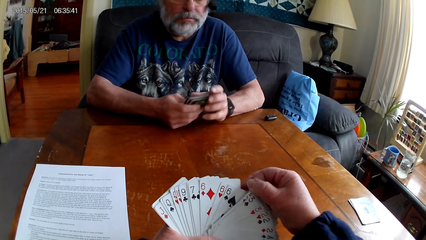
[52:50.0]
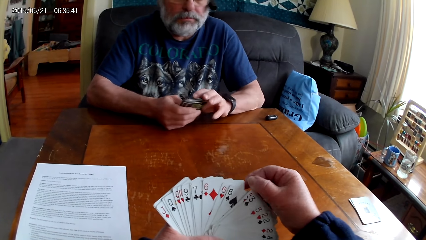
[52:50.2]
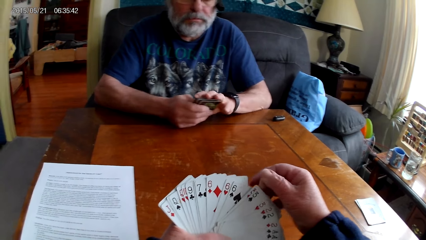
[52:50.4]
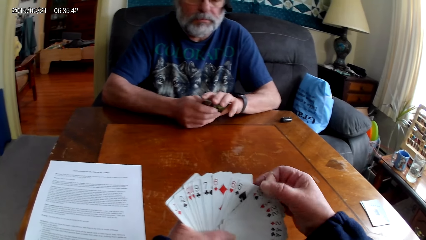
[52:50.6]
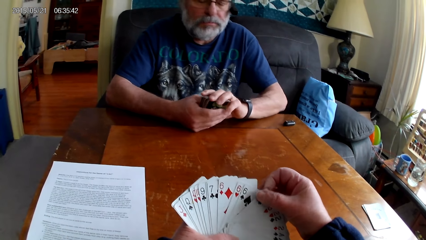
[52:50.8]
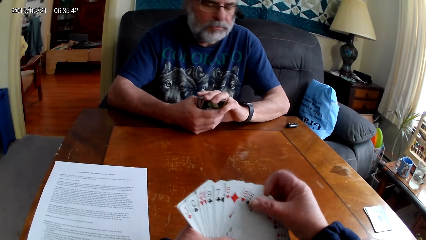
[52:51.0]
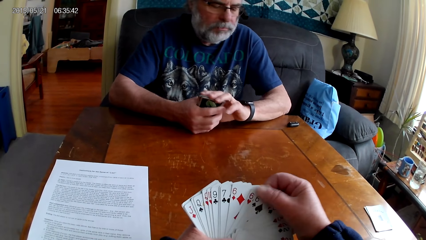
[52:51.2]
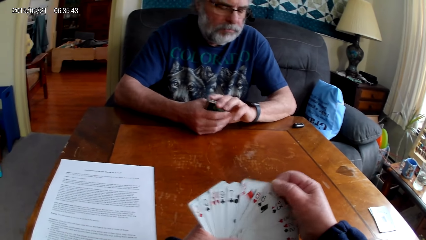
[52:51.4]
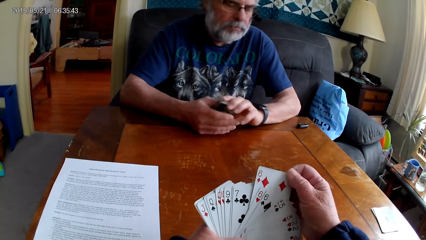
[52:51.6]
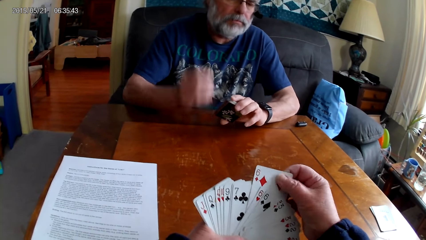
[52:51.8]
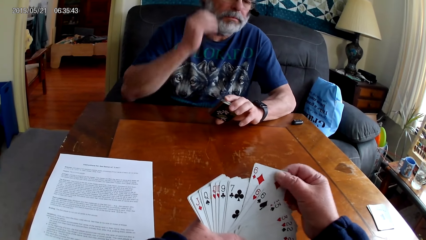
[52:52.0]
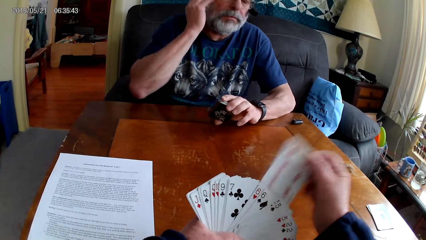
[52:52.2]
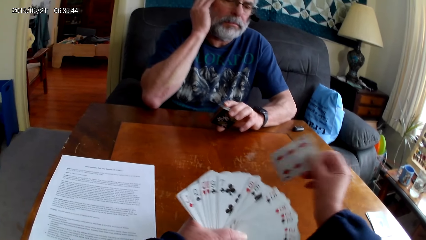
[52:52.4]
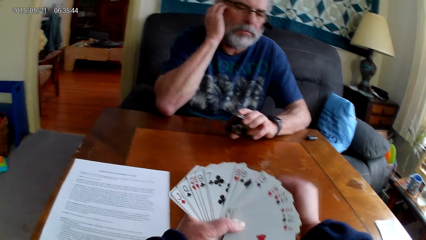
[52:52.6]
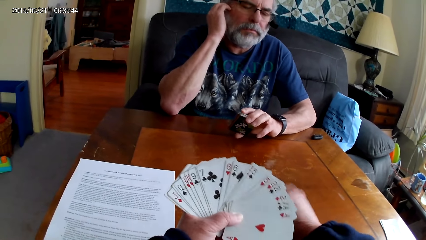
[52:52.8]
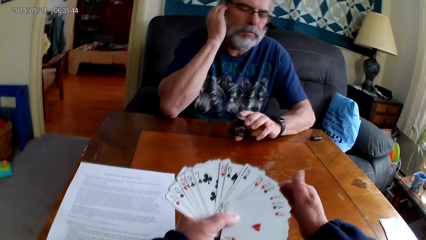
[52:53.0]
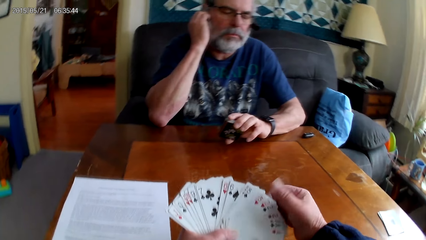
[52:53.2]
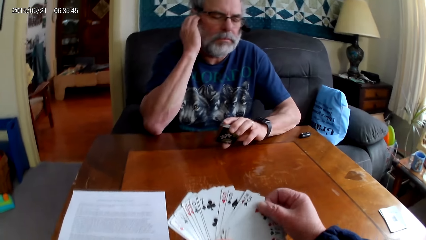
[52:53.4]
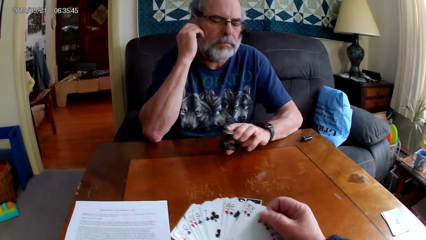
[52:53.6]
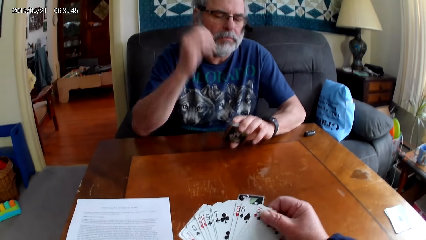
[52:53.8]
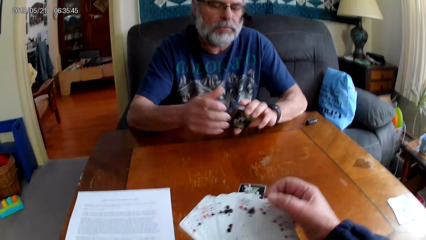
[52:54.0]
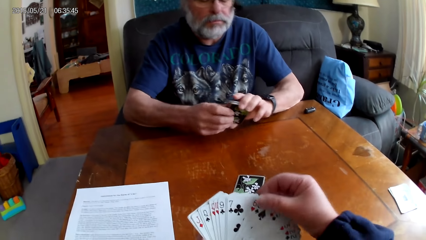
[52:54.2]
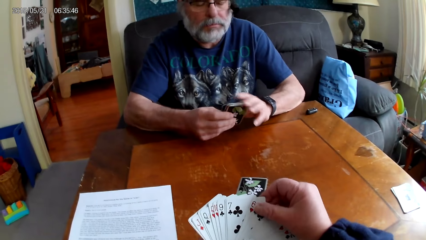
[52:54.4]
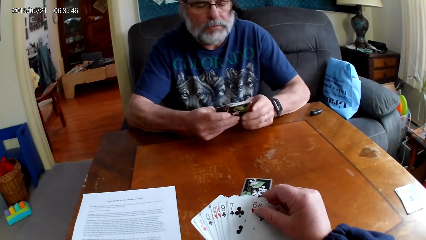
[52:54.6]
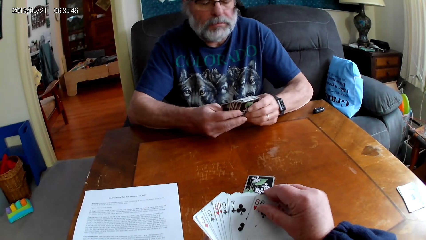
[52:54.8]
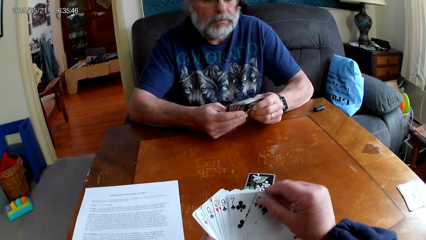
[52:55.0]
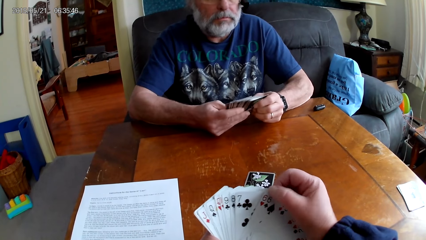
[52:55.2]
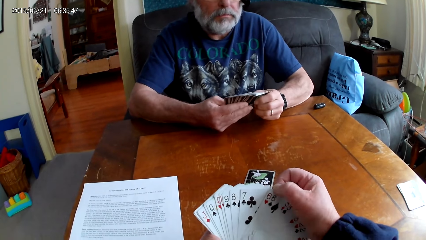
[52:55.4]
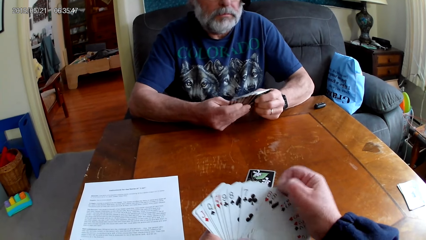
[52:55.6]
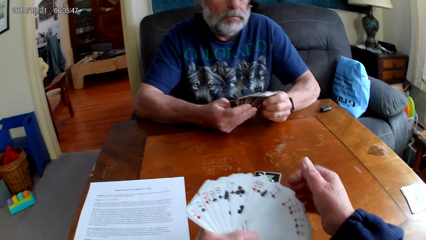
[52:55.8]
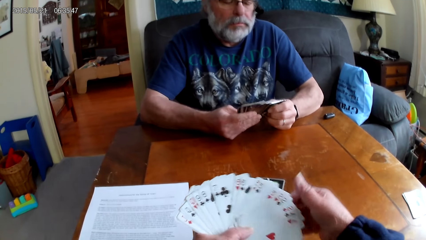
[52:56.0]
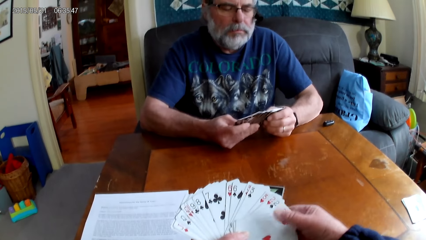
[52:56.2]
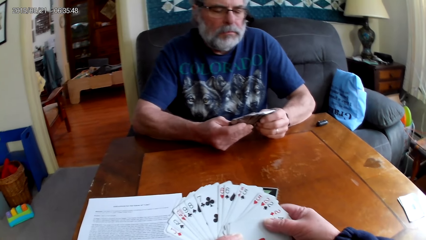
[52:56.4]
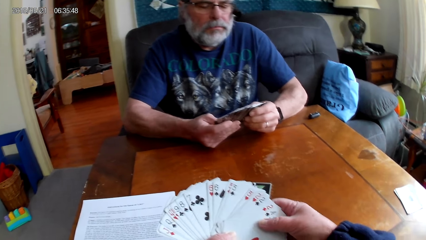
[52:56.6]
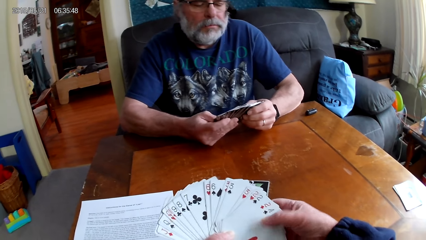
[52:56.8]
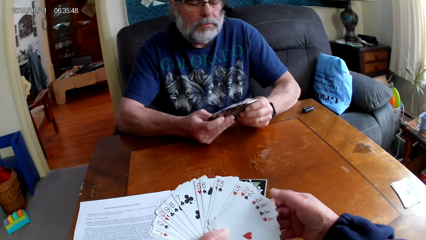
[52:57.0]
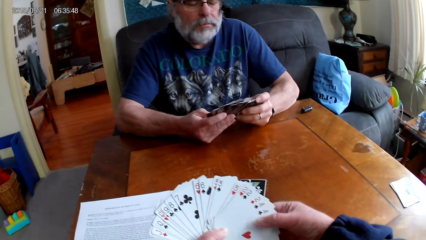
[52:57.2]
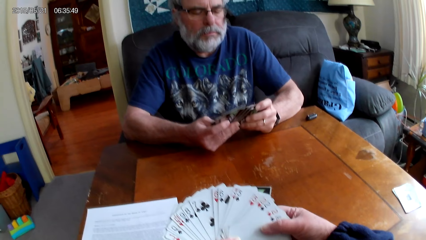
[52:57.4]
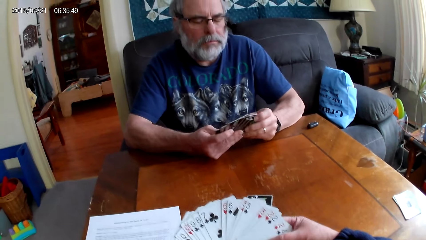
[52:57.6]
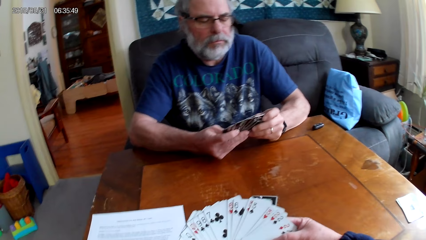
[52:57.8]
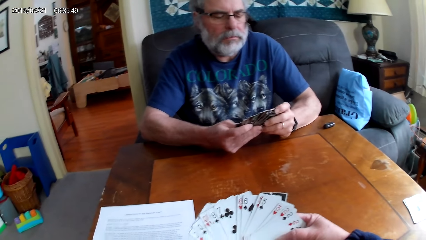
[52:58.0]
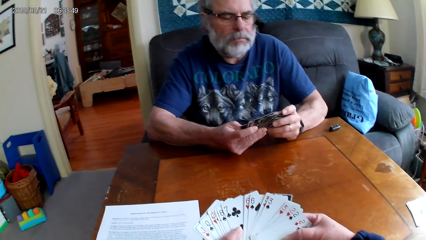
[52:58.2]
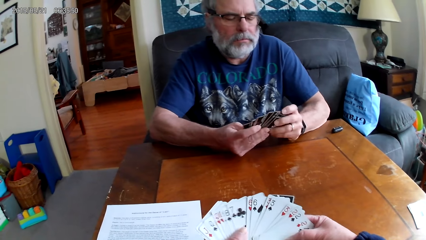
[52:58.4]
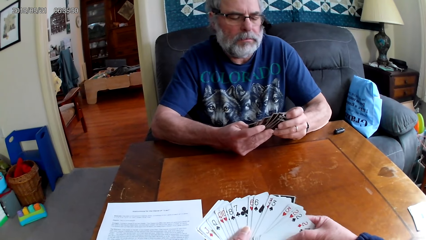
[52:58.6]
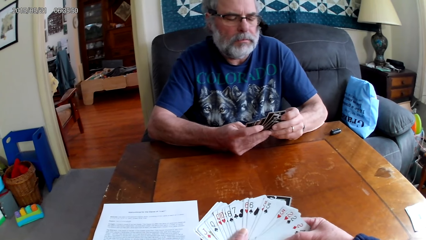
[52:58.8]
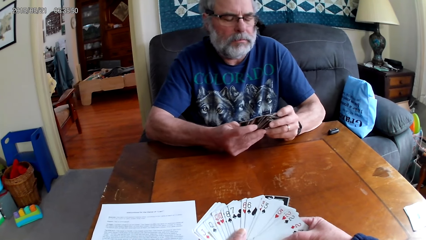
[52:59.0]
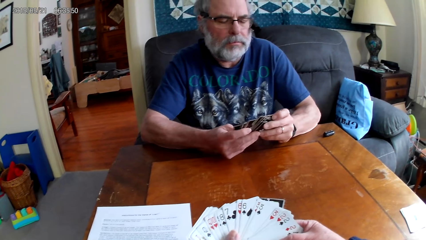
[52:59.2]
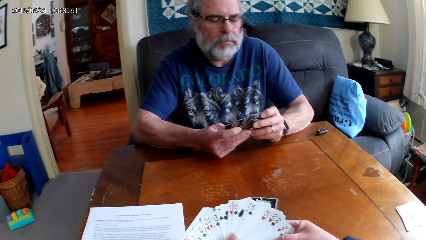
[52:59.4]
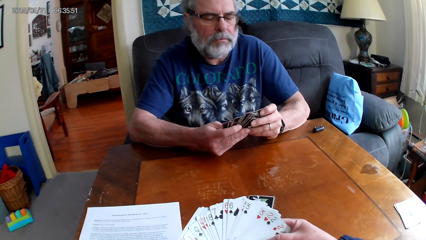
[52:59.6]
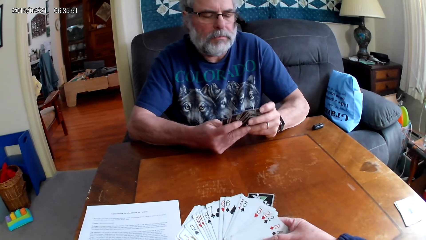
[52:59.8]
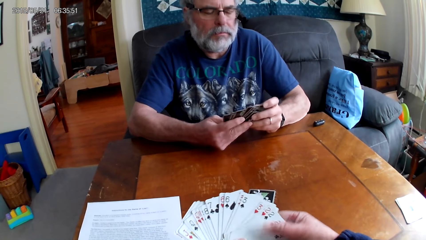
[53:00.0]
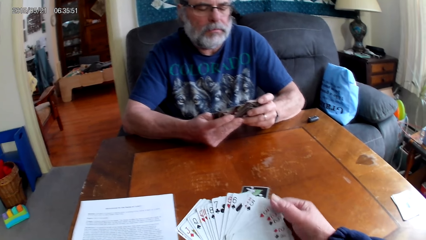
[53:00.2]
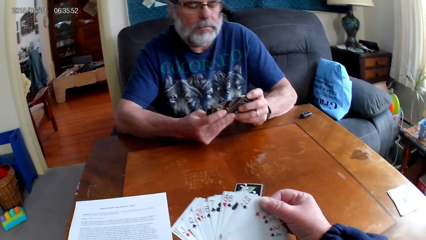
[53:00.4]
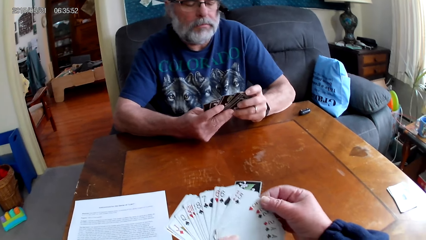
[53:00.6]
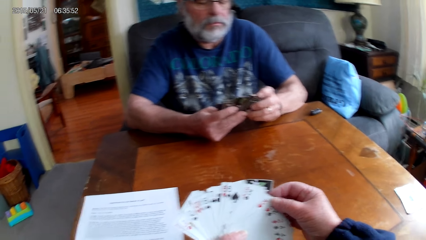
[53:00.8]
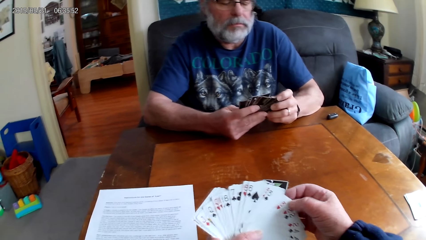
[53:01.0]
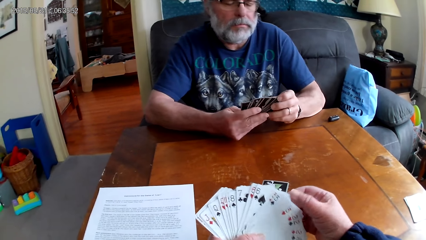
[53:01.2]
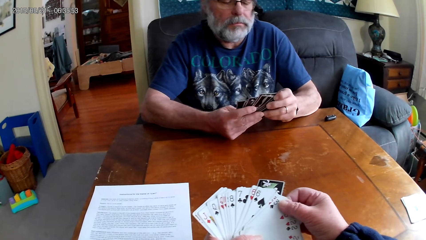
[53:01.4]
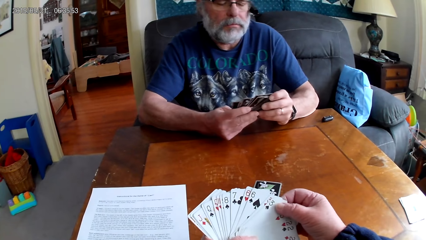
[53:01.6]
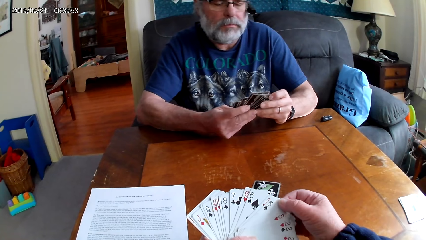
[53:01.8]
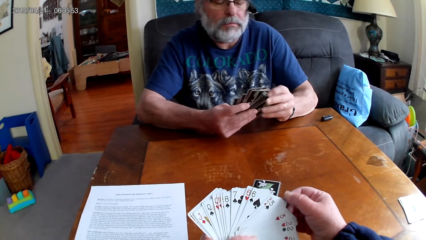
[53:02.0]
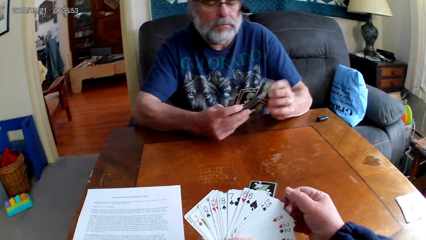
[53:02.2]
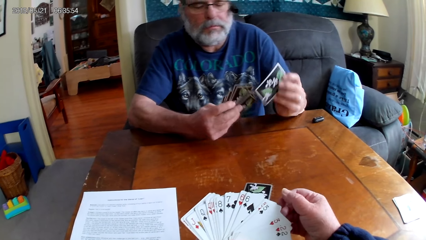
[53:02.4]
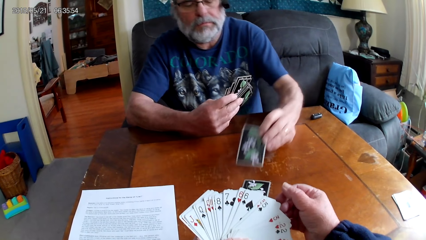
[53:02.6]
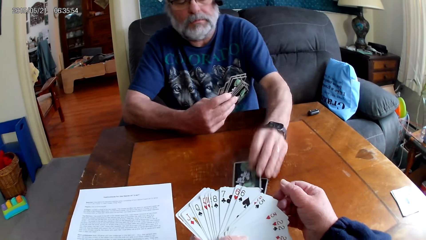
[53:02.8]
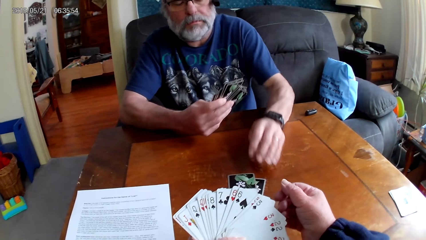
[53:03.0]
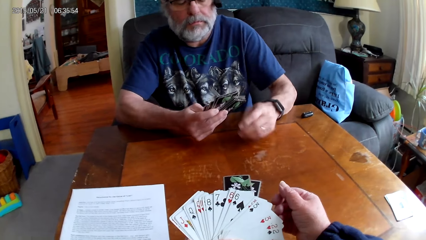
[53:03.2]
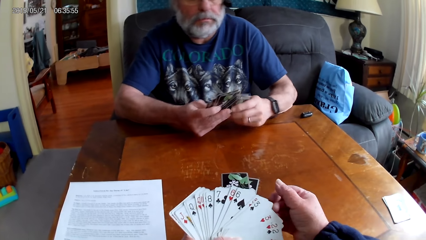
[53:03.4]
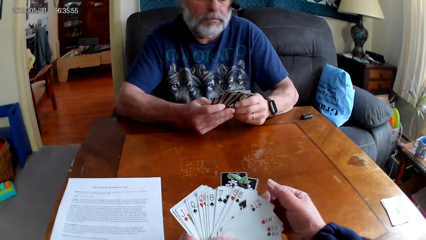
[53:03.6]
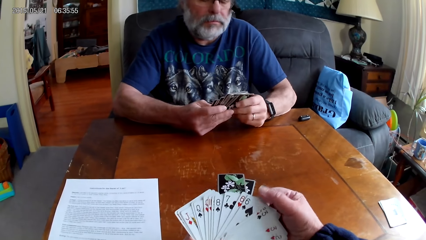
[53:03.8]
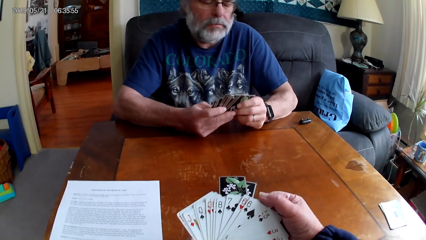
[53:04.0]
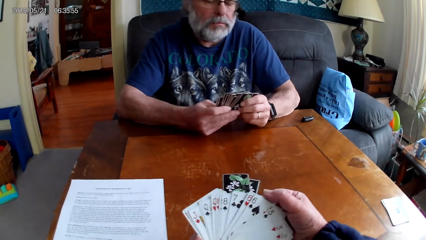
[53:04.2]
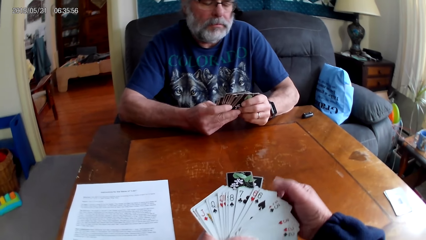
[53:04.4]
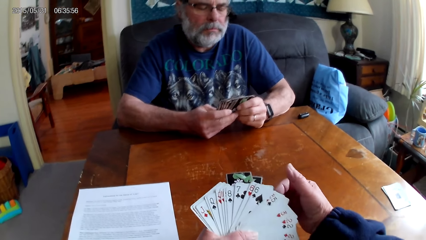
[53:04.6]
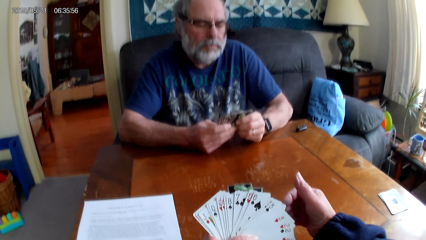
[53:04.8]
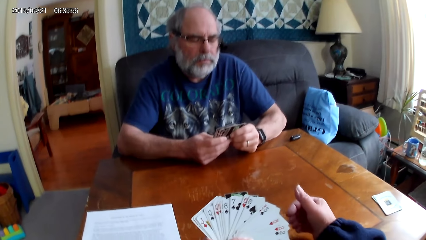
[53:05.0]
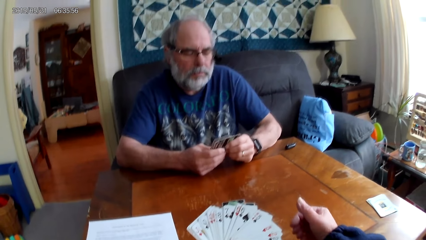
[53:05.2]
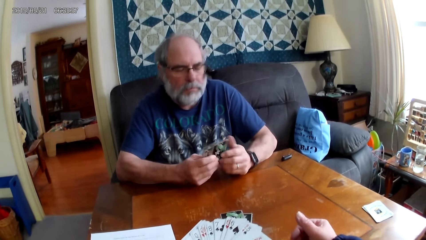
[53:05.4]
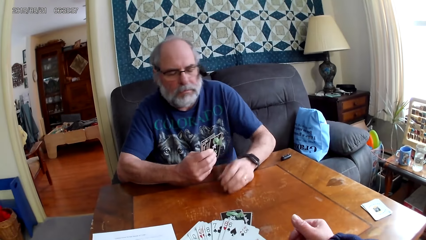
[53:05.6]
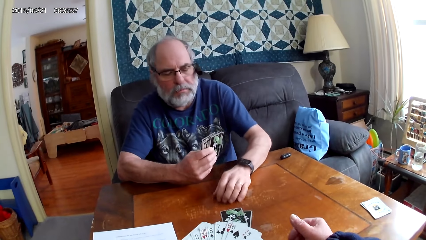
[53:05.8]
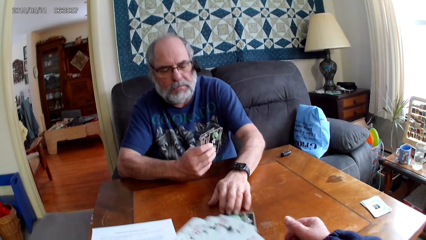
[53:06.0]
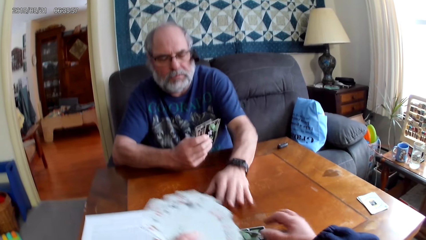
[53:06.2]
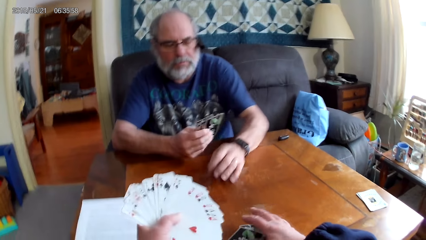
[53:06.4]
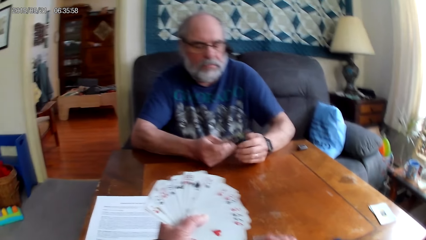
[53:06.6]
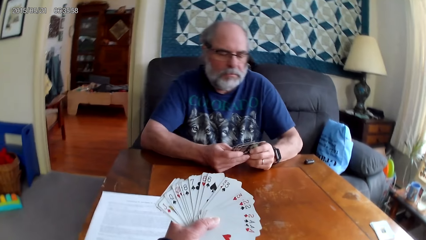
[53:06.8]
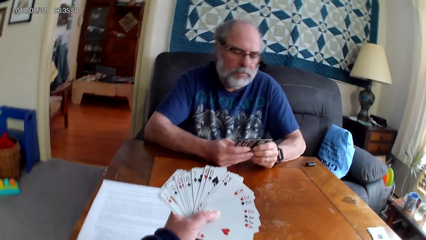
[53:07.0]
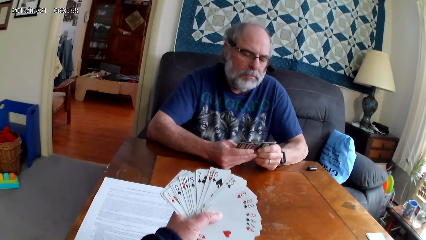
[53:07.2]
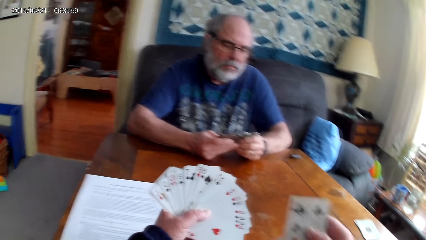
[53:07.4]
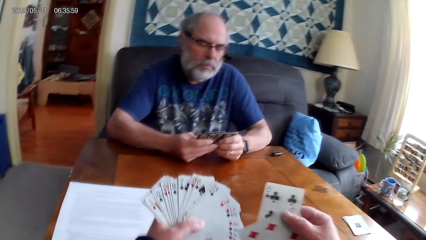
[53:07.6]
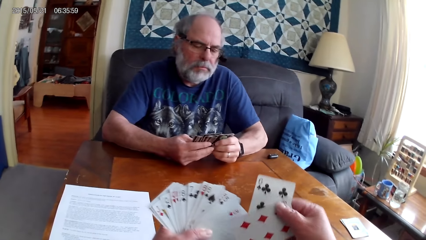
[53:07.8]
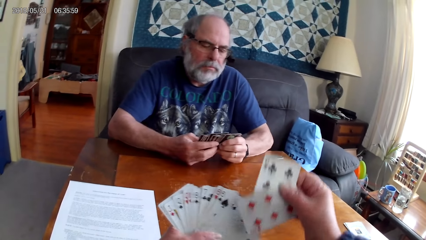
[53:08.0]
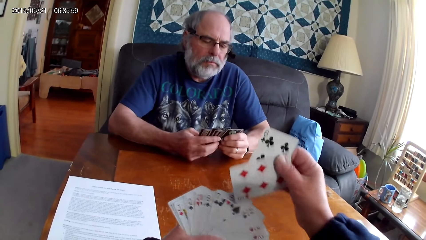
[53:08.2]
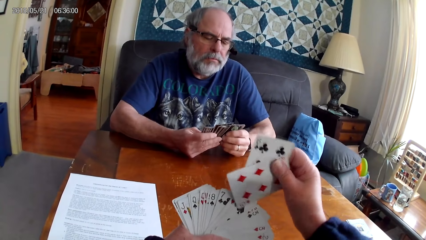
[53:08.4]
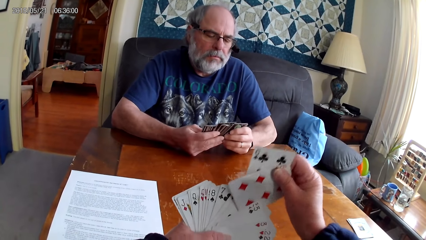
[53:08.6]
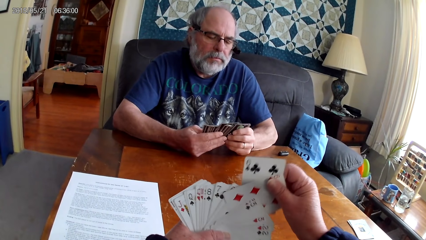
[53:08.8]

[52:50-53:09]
The camera wearer puts the playing card on the table. They hold the playing card on the table. A man spreads out cards. The camera wearer spreads out cards. The man holds the playing cards with his hands. The man puts the playing card on the table. The camera wearer holds the playing card on the table. They spread out cards. The man spreads out cards. The man moves the playing card on the table. The camera wearer picks up the playing cards on the table.
